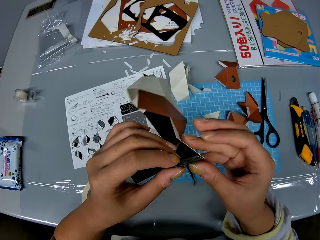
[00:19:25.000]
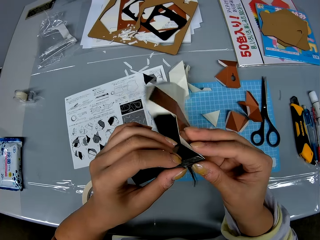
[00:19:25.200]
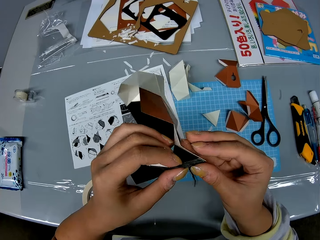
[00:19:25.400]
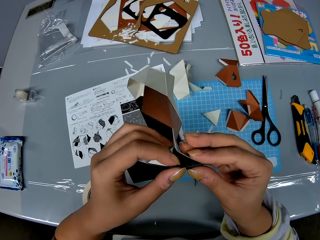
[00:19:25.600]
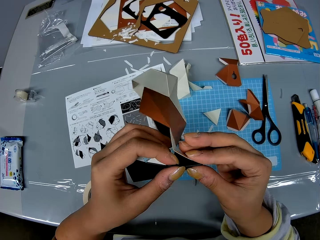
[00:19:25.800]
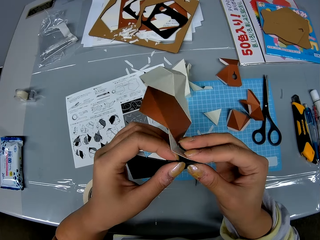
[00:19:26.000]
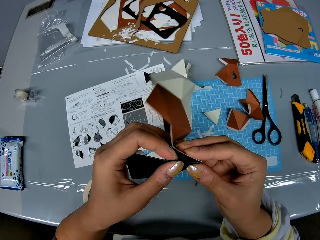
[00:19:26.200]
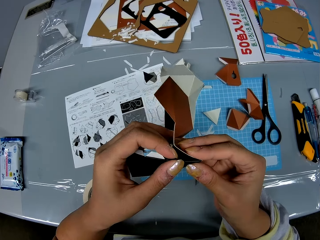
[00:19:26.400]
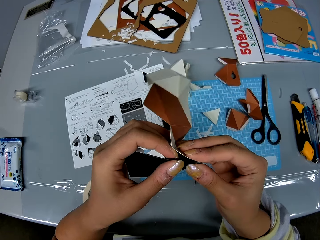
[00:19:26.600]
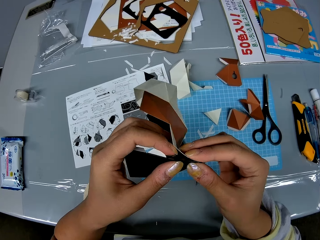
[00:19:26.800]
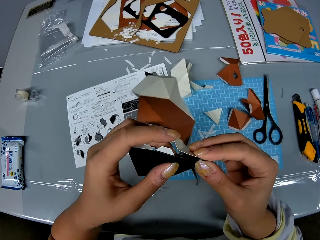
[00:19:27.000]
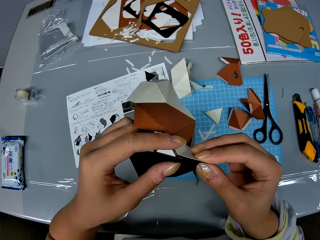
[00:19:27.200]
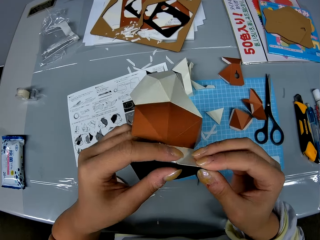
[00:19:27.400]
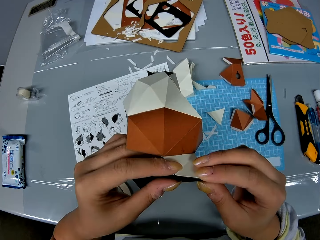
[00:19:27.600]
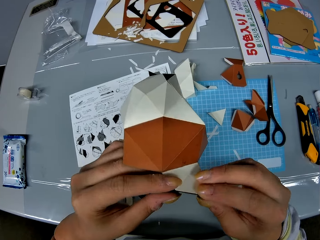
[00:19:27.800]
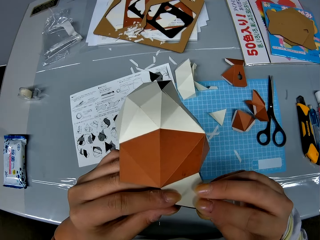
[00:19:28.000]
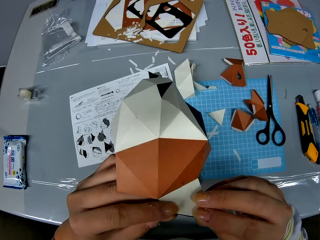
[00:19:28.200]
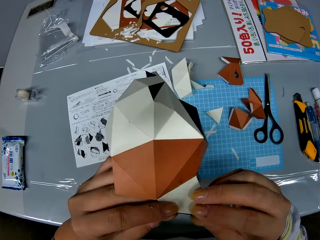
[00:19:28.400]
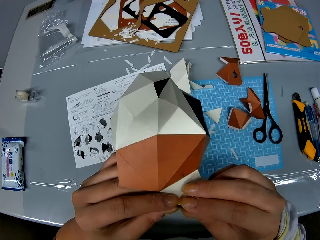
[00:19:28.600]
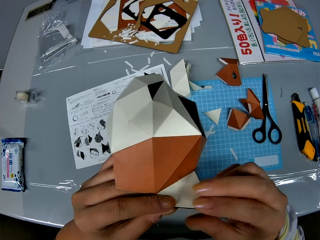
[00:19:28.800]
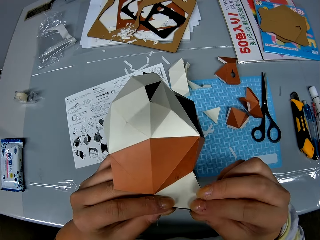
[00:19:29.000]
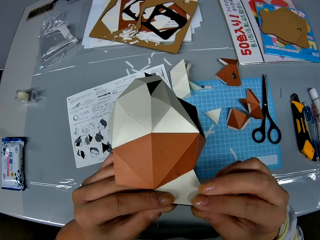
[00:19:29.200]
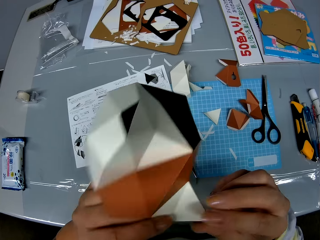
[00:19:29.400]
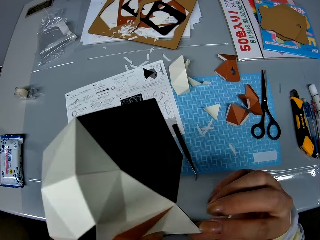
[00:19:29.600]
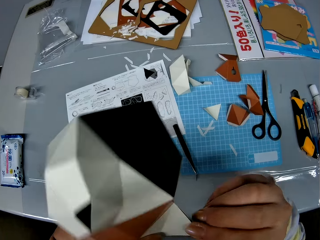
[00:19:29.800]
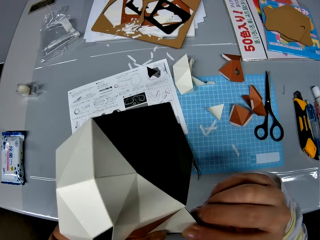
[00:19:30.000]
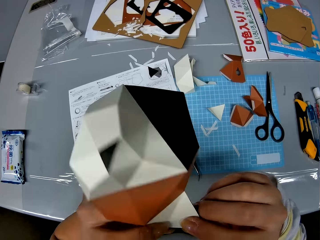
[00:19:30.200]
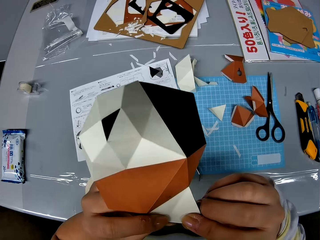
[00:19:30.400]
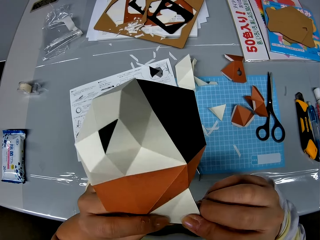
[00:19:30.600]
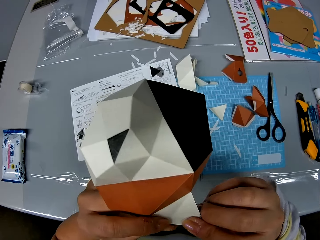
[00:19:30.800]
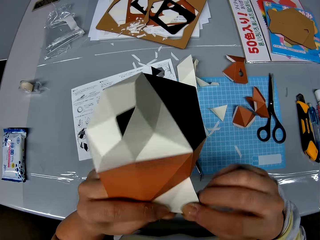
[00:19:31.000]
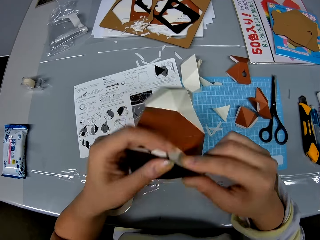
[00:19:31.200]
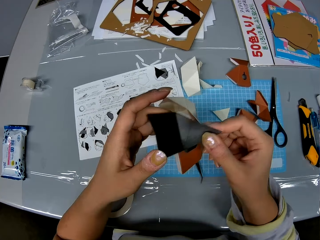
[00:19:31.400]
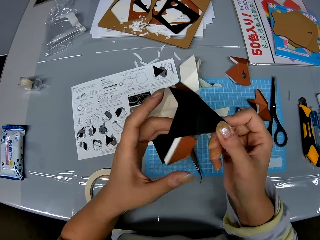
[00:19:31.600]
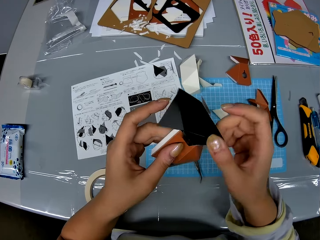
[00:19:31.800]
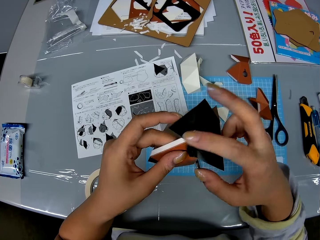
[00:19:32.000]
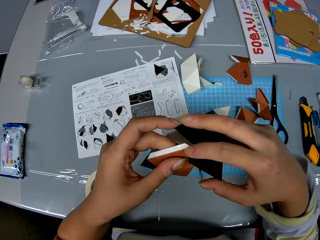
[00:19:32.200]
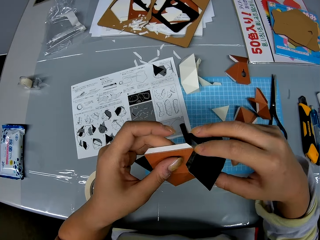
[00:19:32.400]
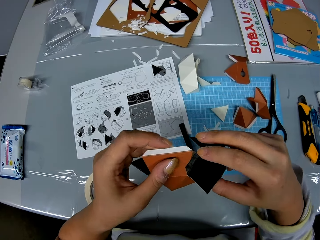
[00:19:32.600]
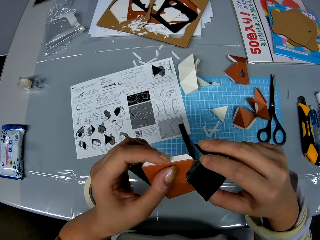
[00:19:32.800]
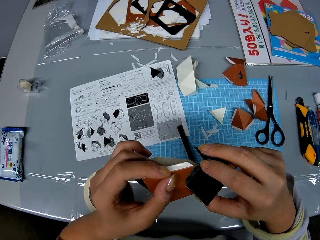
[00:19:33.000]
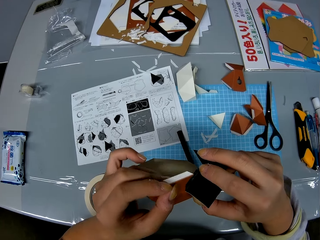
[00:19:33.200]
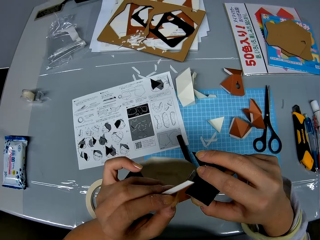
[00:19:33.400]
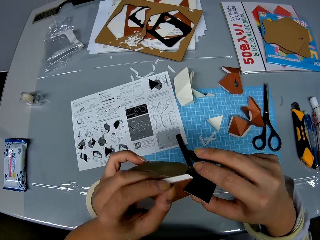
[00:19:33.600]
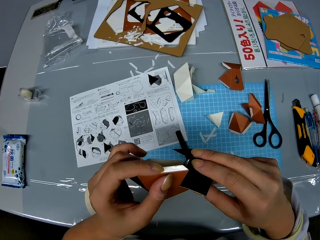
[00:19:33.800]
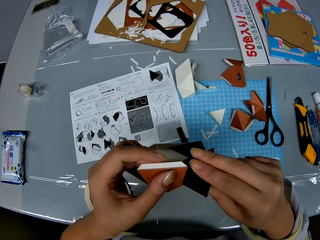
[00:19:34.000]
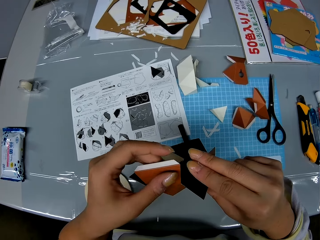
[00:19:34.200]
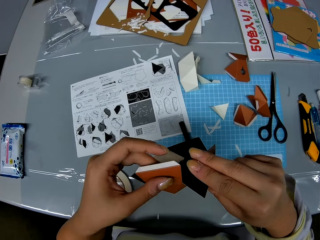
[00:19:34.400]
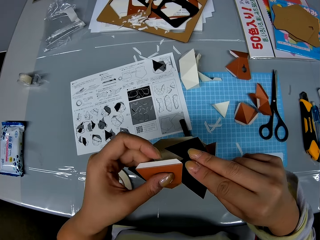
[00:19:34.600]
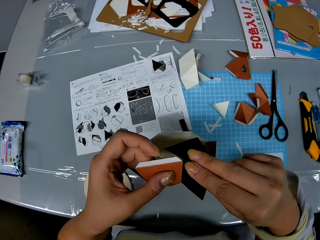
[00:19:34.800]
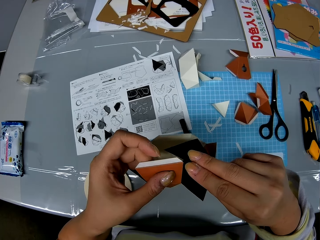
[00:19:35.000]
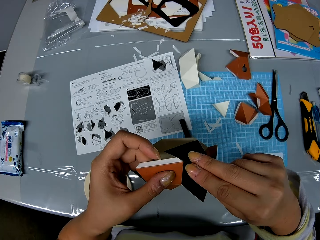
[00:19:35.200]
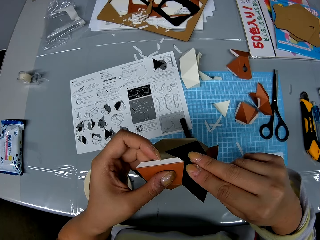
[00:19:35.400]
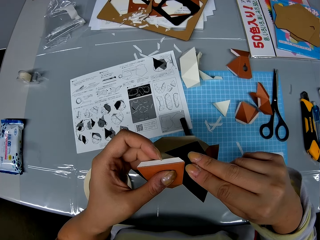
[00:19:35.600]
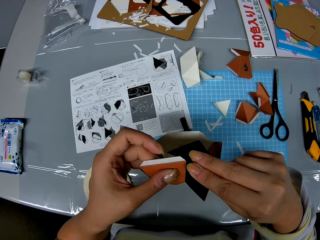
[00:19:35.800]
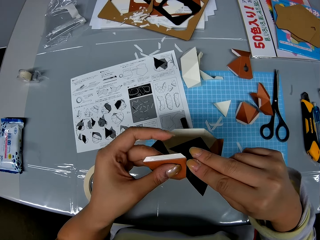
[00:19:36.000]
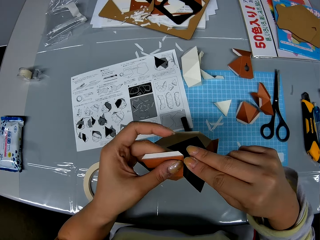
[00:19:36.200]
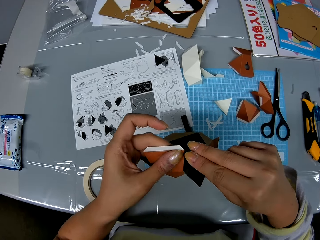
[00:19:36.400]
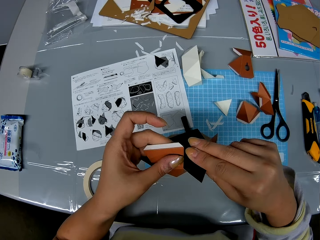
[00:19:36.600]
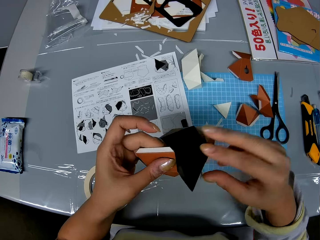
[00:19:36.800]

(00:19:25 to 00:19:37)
The camera wearer folds the piece of the manila paper. They attach the manila paper onto the manila paper structure.

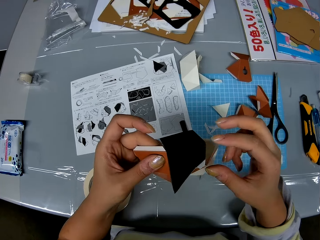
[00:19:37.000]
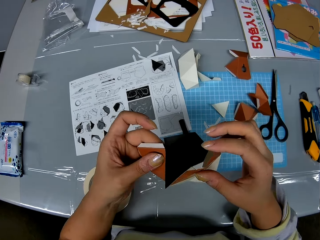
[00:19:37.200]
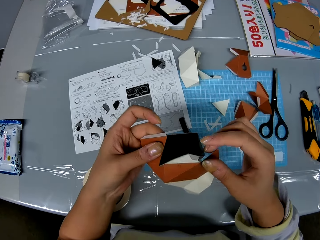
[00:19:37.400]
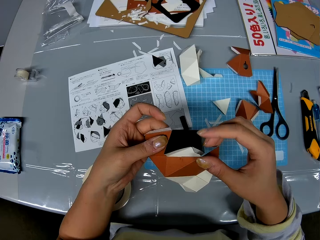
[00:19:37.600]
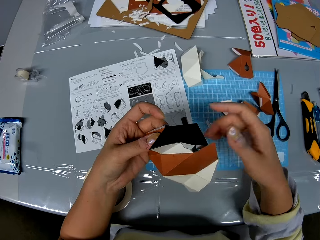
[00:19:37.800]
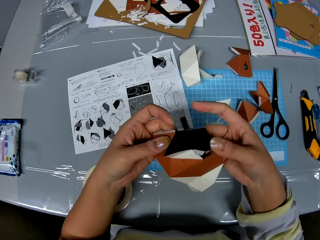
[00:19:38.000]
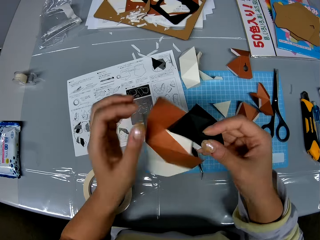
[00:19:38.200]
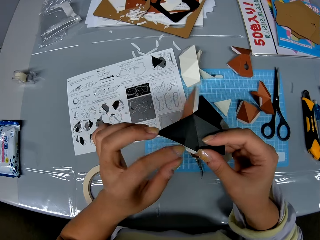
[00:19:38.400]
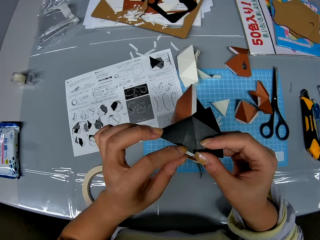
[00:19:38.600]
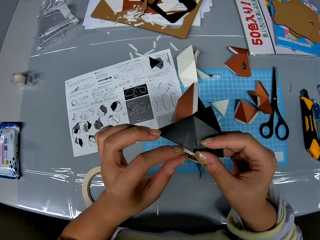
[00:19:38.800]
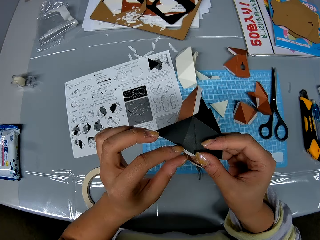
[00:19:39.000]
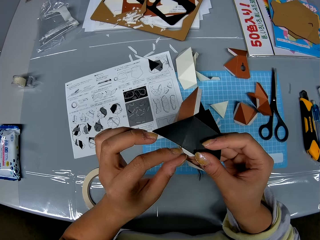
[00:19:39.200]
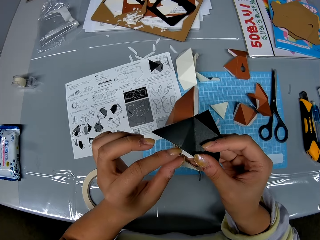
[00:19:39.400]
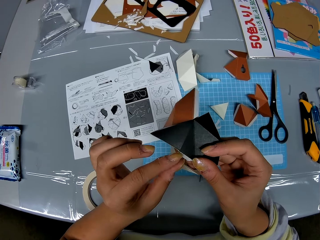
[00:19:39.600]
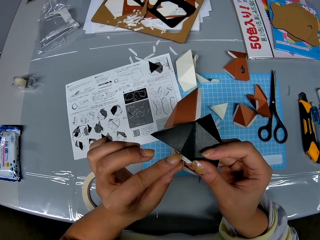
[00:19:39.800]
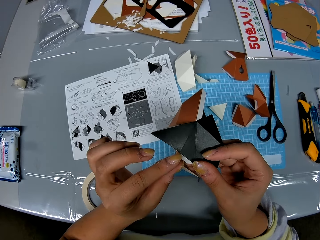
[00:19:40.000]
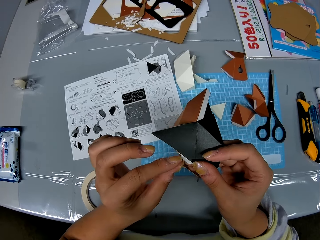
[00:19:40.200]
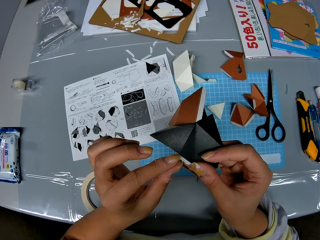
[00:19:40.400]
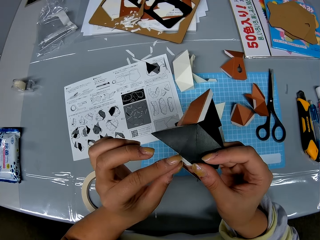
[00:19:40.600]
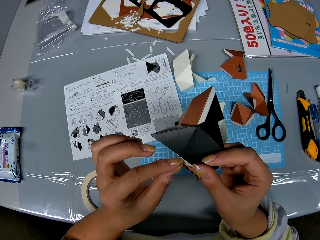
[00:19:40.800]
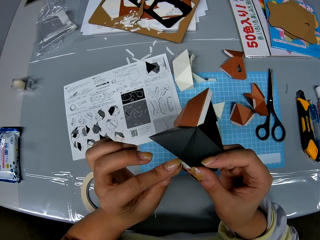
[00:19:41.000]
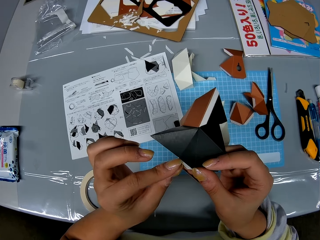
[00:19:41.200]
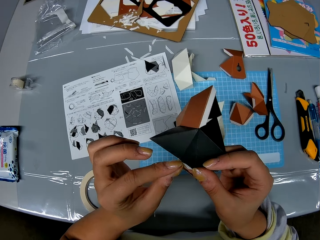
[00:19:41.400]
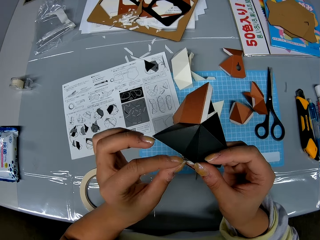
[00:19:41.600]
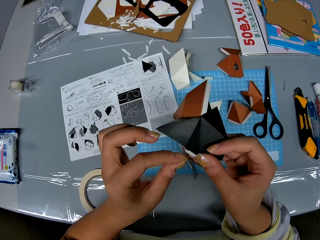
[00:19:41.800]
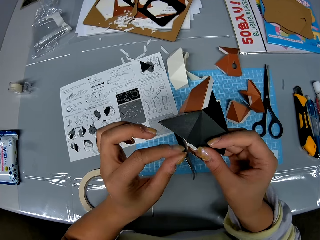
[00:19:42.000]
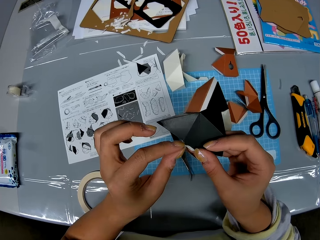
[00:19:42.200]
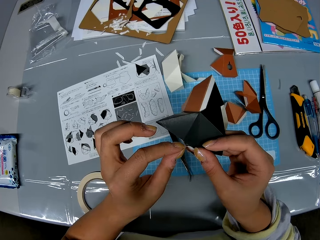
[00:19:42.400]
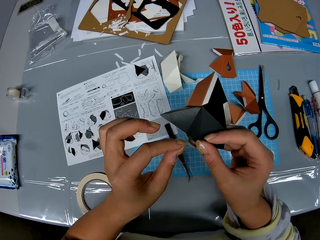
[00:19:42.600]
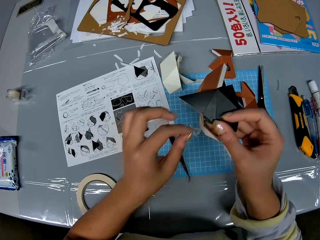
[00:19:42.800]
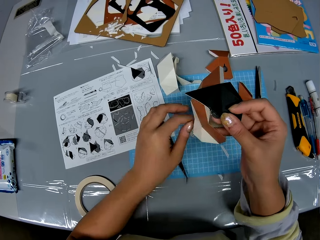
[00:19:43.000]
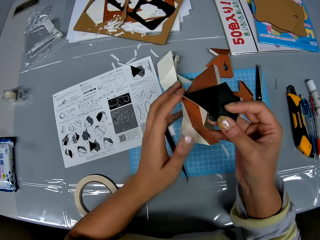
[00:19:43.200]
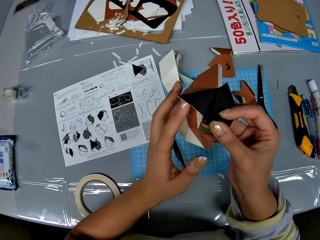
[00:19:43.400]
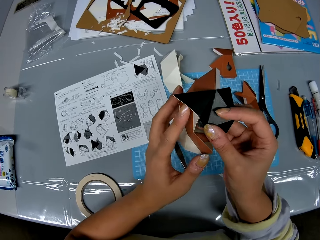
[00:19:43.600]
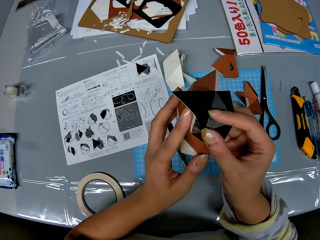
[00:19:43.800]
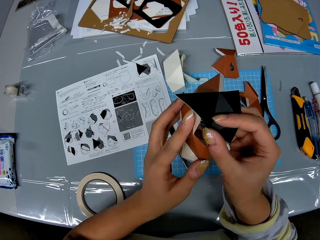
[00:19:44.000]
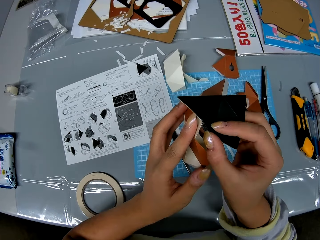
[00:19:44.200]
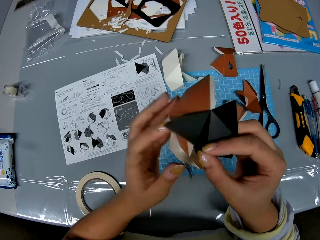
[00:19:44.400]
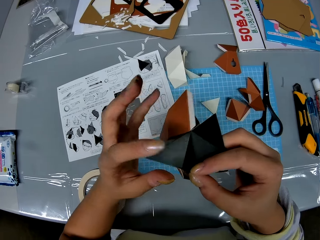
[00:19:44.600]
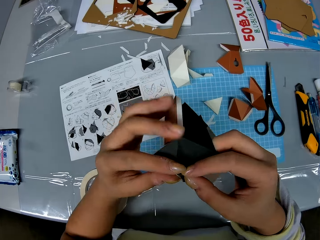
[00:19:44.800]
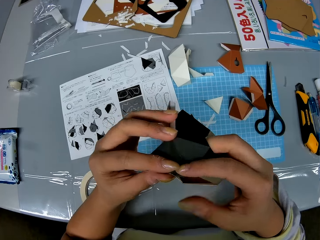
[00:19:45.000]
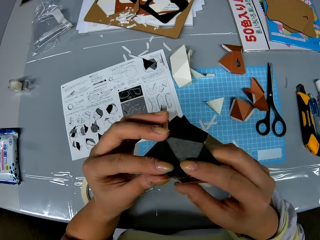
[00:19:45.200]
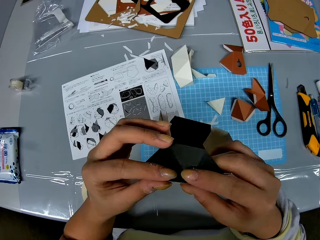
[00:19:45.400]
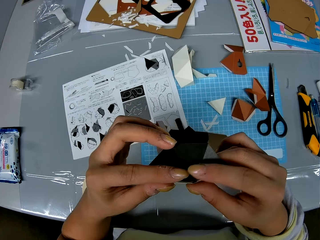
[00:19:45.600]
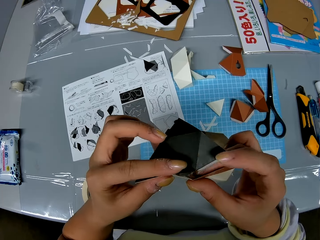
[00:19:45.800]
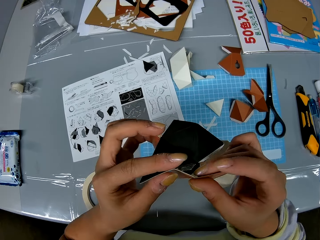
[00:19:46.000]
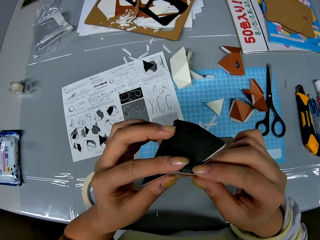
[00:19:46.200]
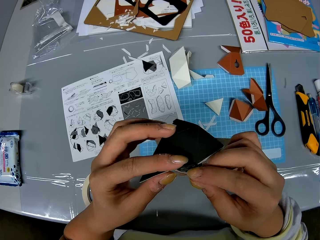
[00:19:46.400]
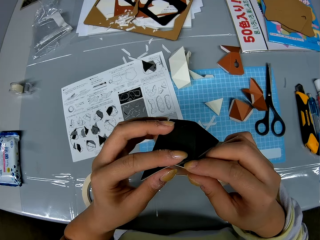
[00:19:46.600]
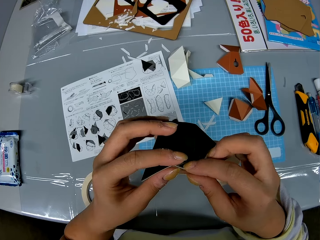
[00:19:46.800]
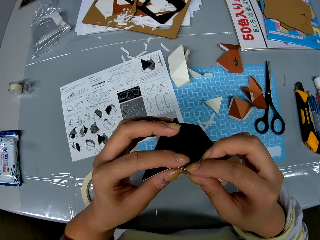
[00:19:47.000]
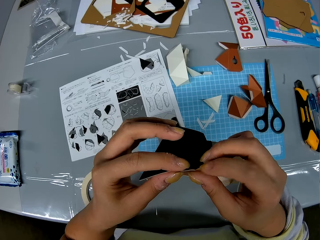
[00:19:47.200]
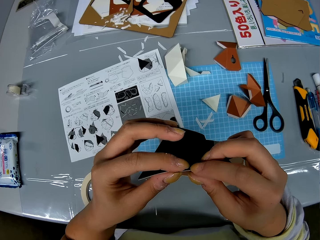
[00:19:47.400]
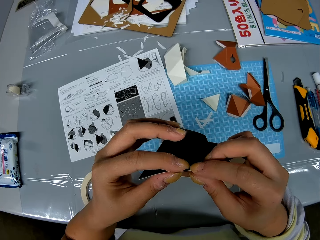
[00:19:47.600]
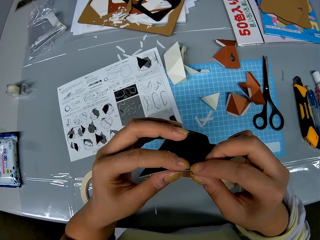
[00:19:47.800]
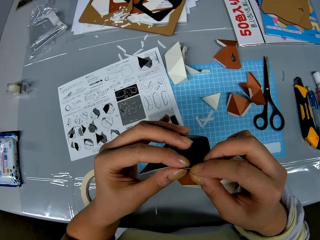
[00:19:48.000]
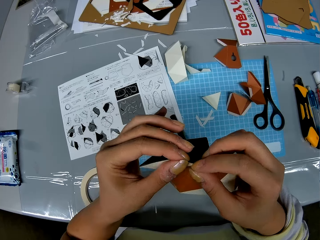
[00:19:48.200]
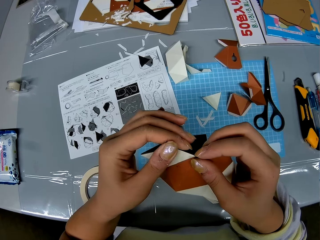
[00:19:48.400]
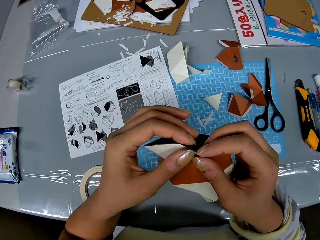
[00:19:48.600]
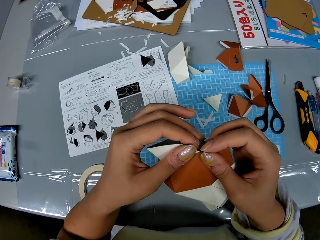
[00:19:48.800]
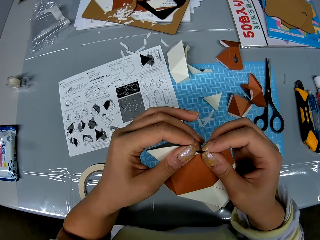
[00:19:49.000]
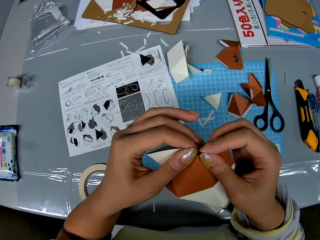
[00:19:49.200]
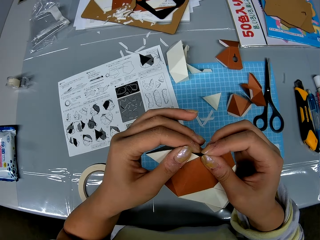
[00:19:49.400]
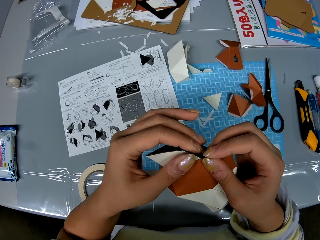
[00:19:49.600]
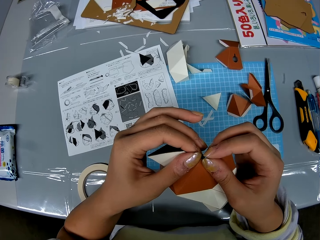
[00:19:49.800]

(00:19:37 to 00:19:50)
The camera wearer removes an adhesive tear off strip from the craft paper. They drop the adhesive tear off strip on the table. They fix the craft paper onto the shaped craft paper.
